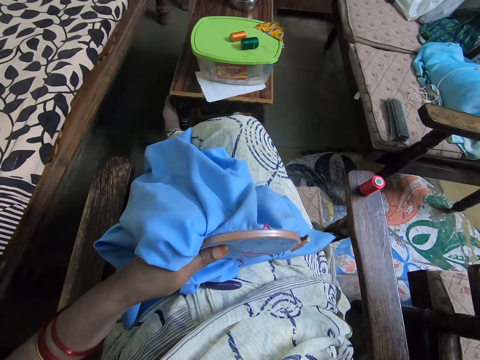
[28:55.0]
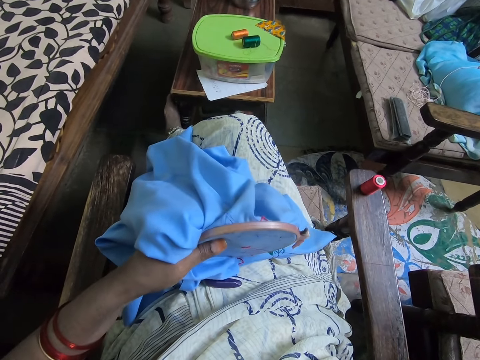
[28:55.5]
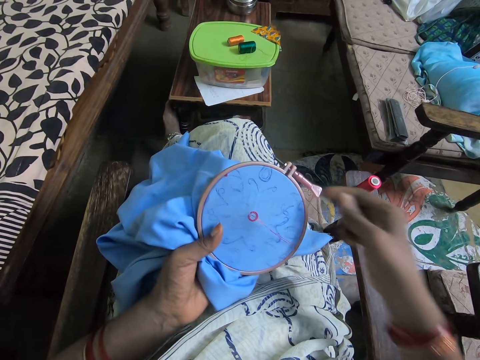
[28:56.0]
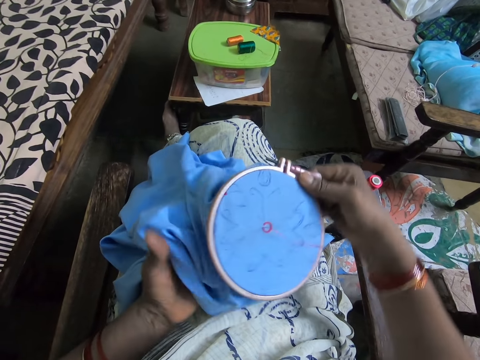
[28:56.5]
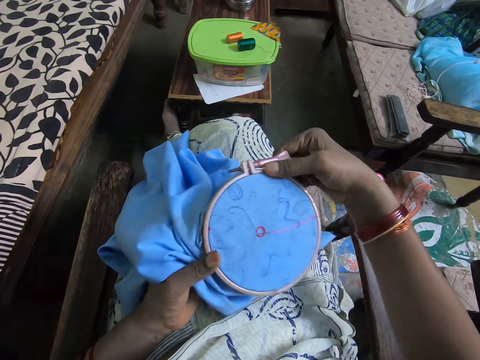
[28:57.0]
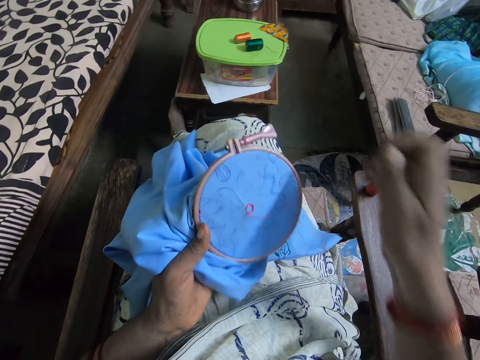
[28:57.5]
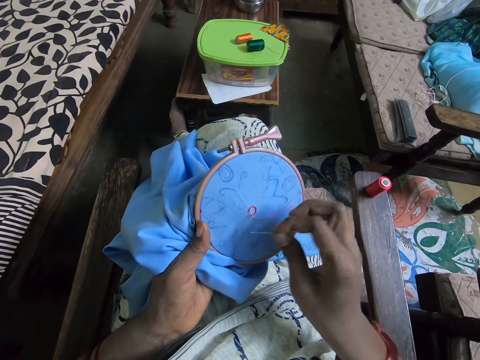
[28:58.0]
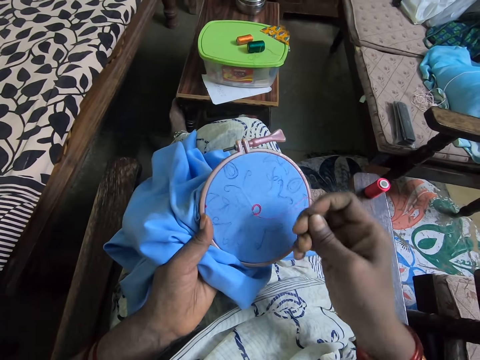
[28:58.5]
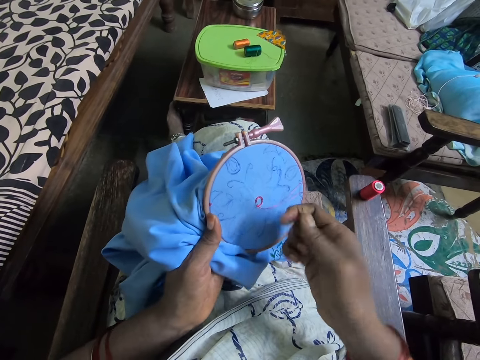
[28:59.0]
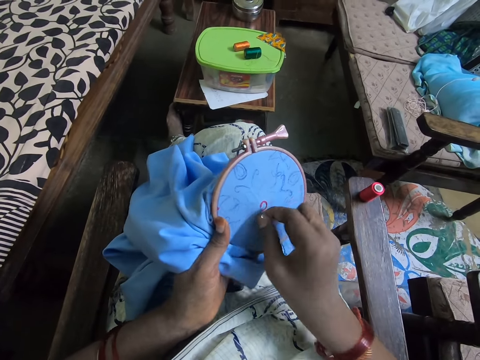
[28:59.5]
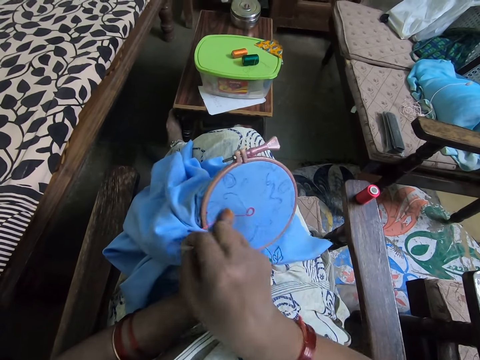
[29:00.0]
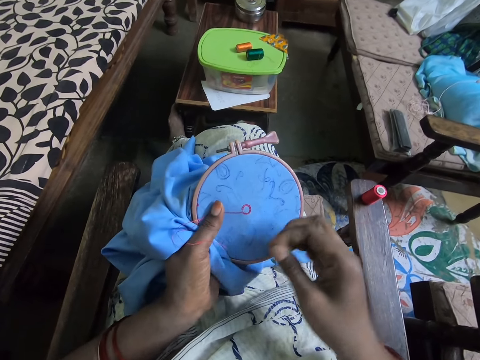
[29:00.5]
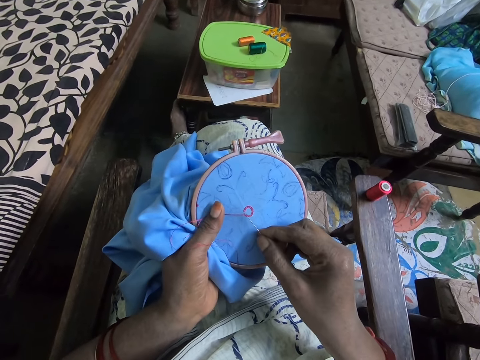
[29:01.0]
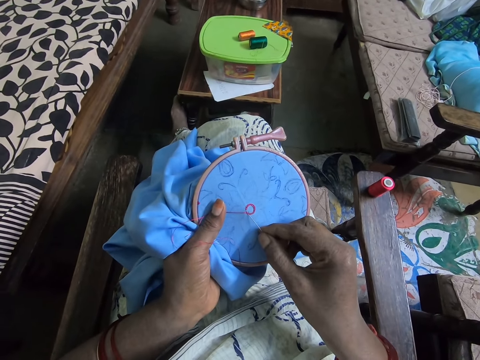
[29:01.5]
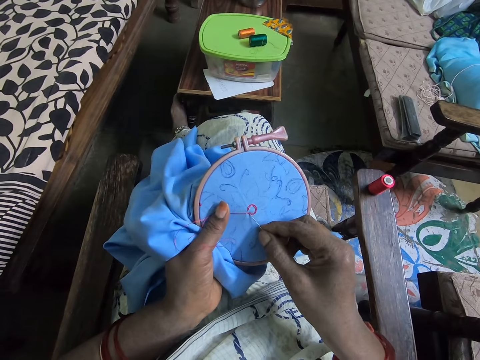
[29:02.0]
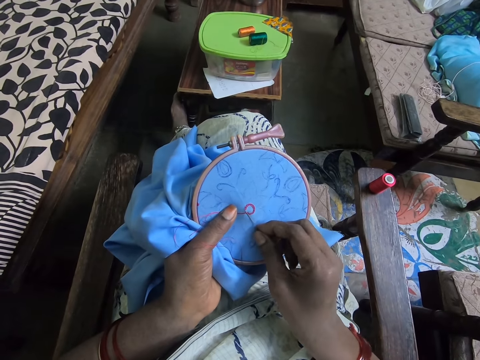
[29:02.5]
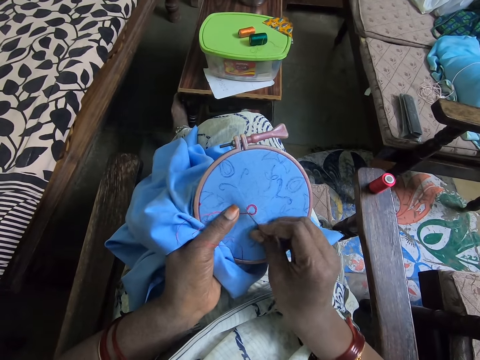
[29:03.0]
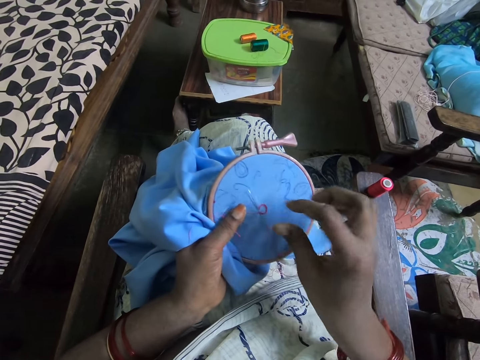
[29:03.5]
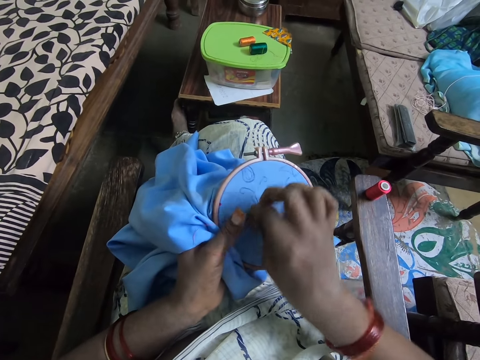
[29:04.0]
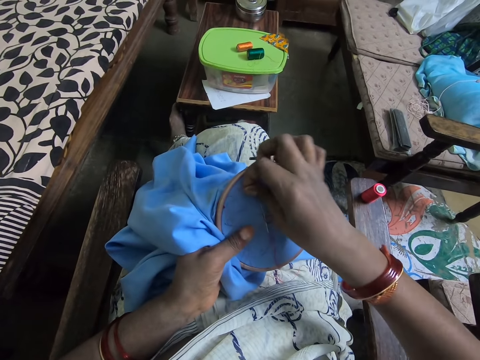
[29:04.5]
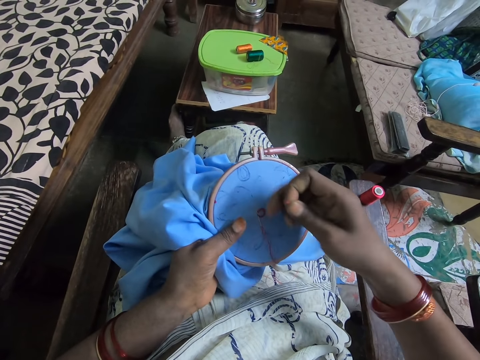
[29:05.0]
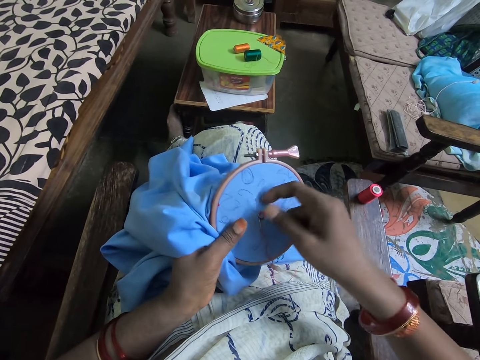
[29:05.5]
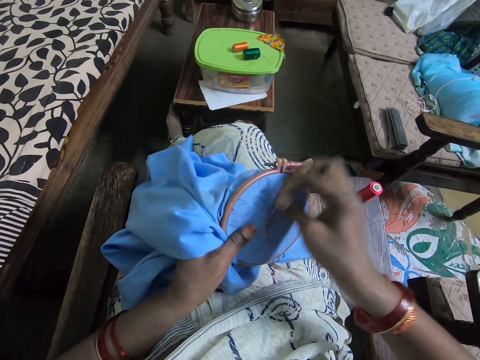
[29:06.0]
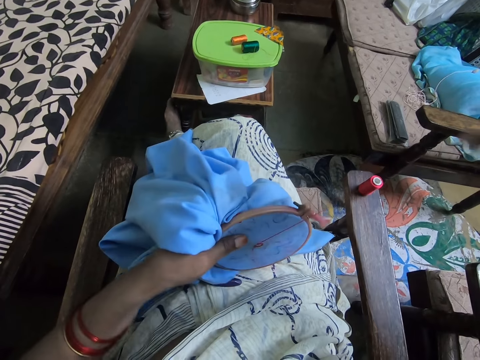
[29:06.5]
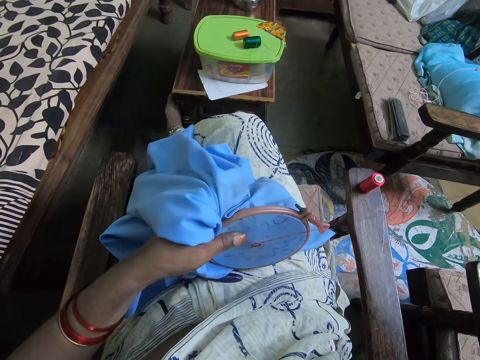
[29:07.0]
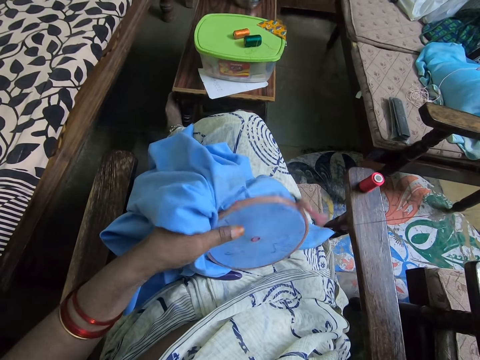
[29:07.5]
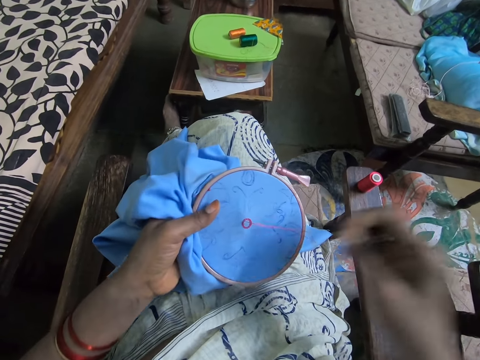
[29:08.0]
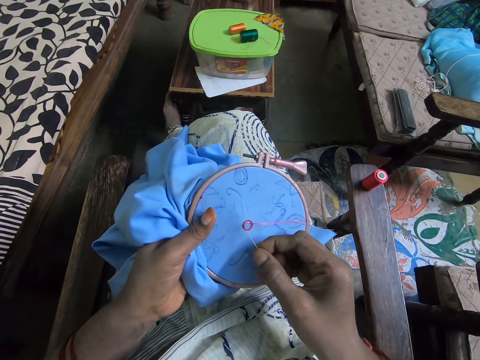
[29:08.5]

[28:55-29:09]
The camera wearer rotates the piece of cloth. They sew a pattern on the cloth with a needle and thread.

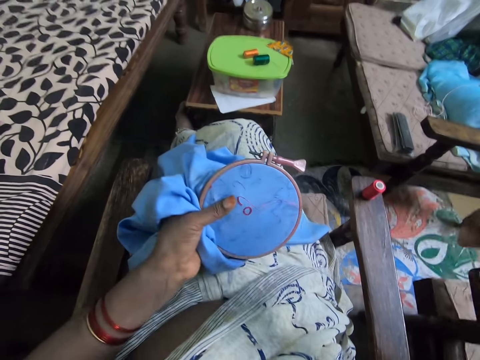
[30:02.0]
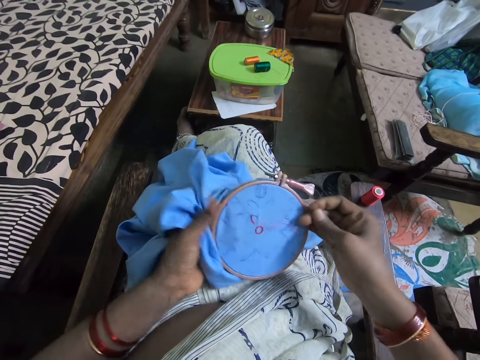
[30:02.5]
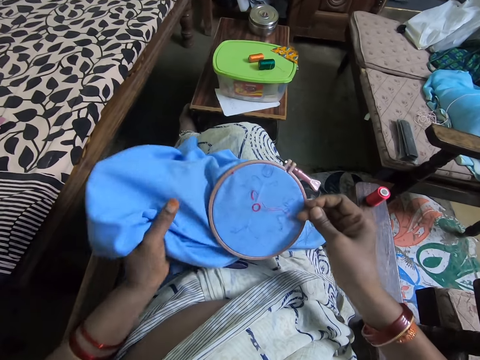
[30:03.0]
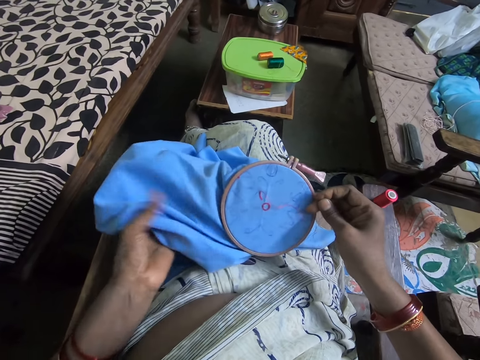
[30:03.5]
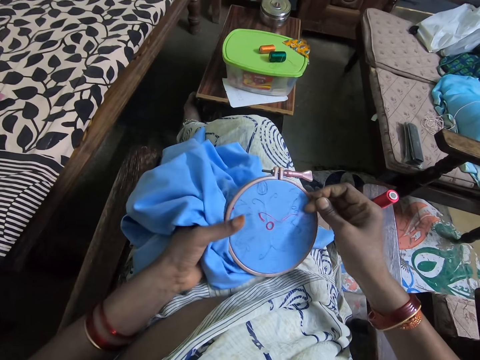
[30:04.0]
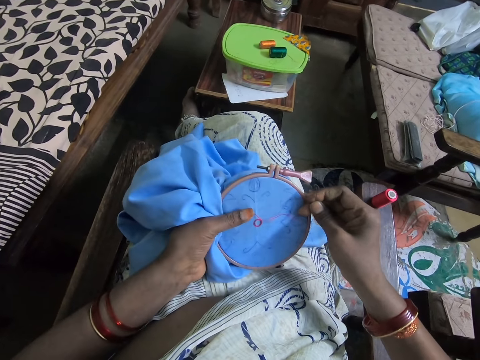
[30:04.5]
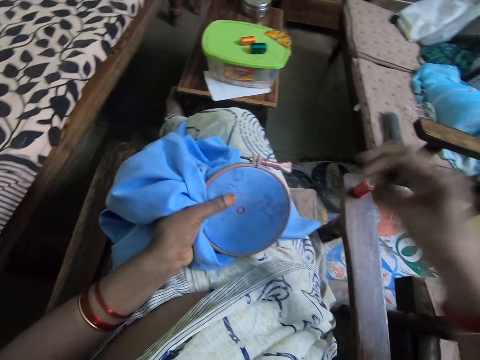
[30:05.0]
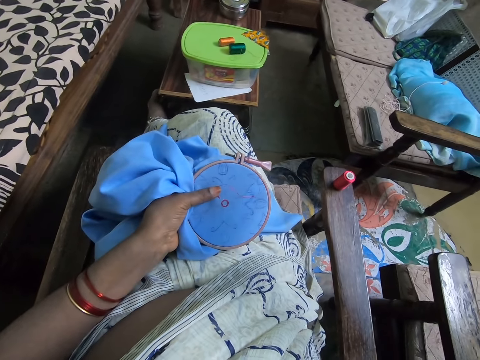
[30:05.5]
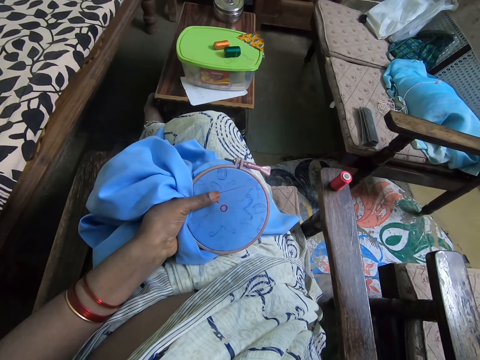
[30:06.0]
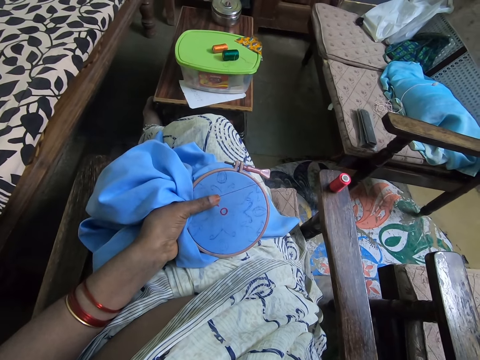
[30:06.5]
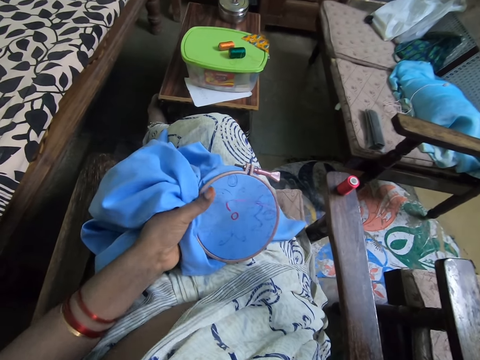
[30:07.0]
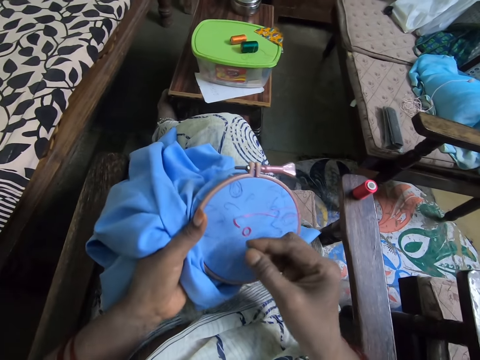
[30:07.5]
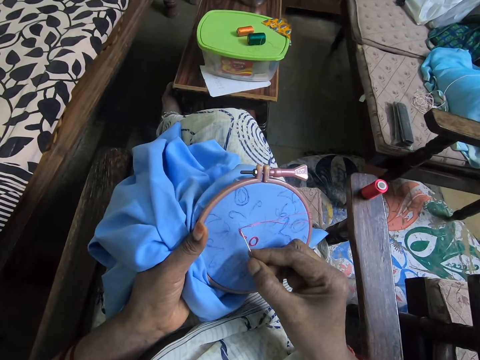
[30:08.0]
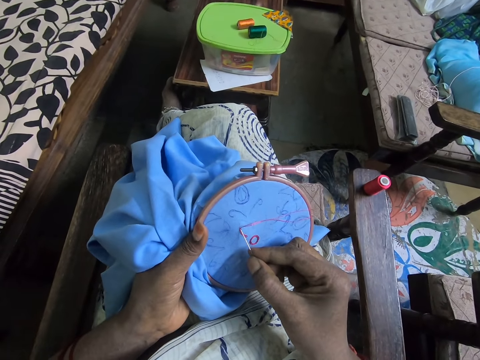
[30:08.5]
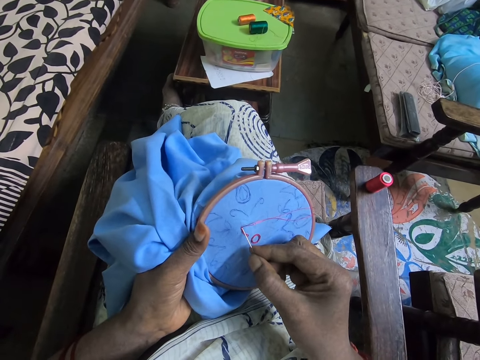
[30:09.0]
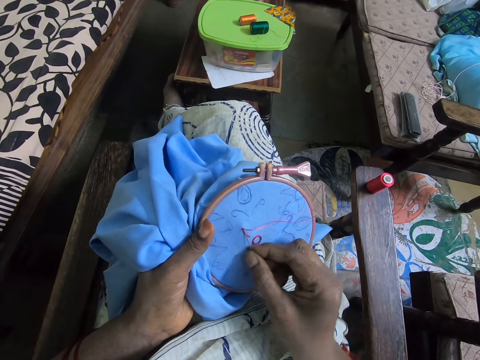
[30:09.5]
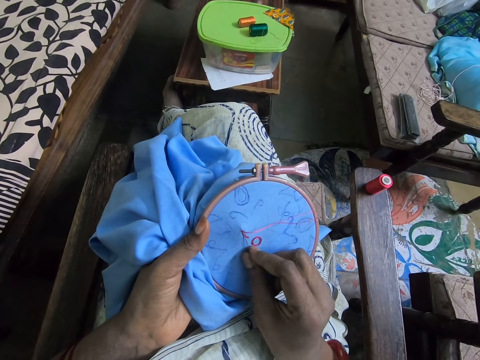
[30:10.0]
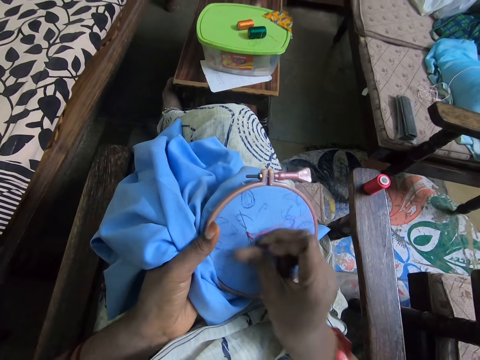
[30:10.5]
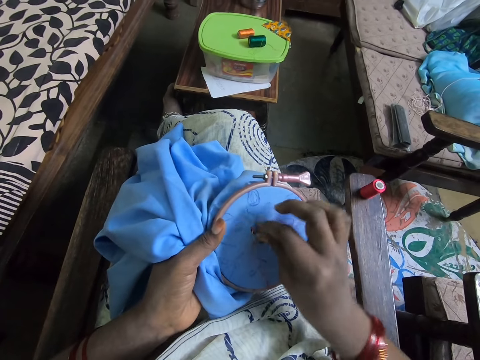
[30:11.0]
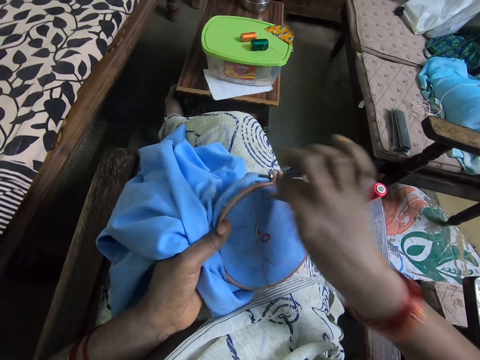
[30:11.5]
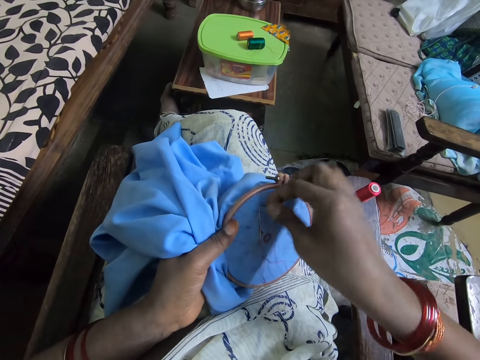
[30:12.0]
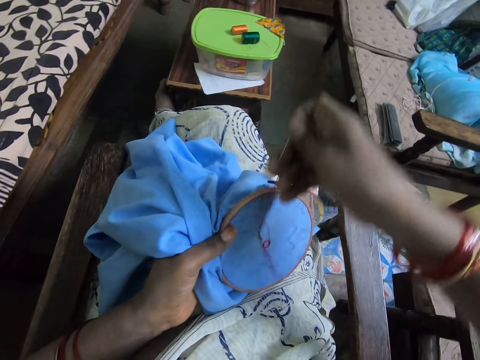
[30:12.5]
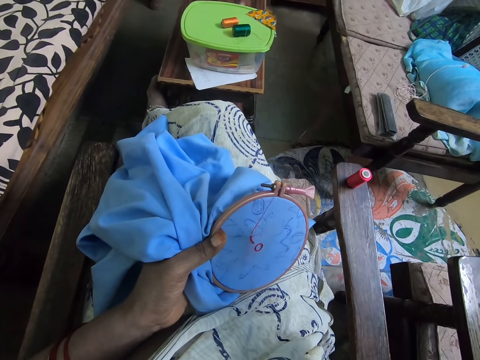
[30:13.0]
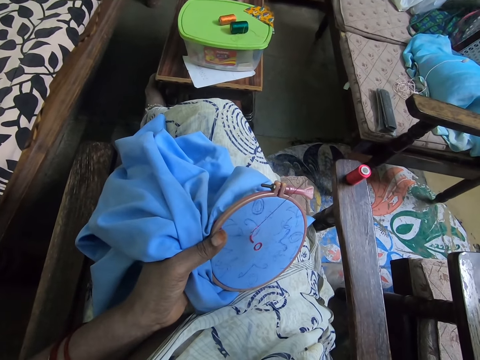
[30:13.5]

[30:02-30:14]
The camera wearer adjusts a cloth. They pull a thread. They sew a pattern on the cloth with a needle and thread.
